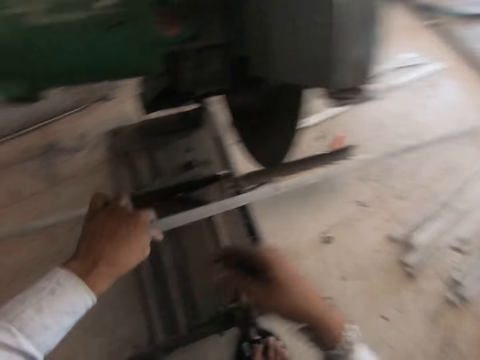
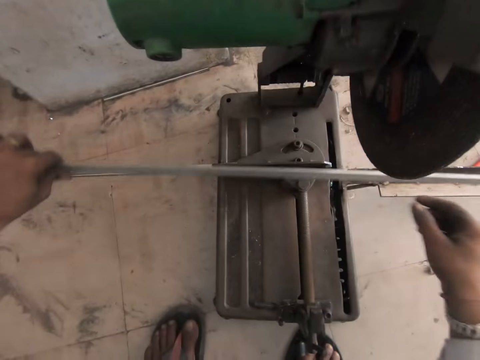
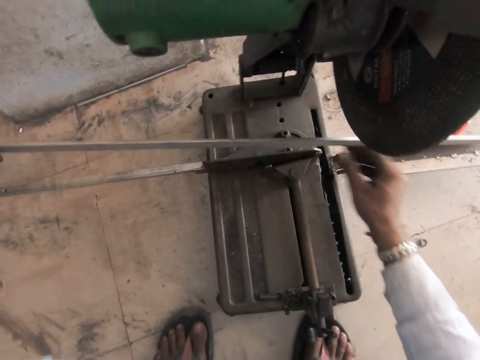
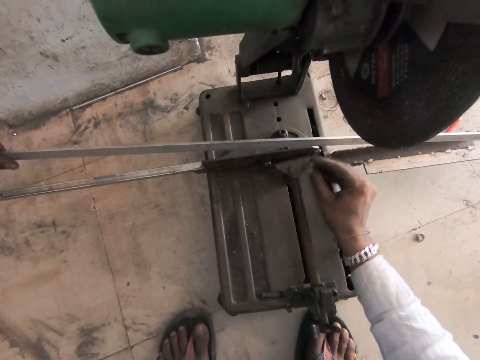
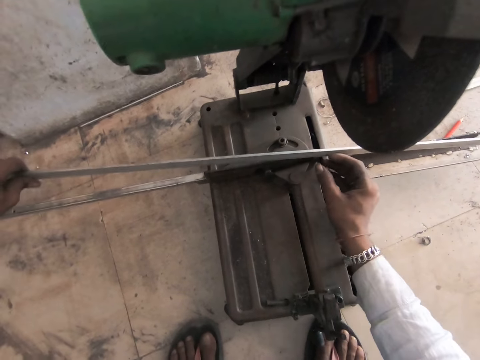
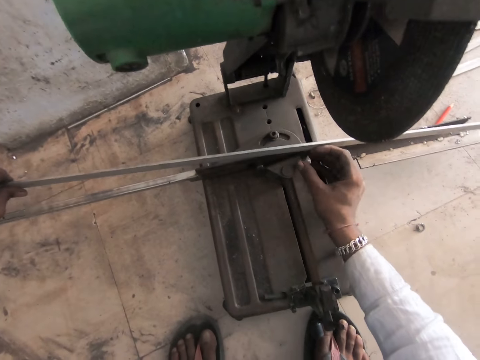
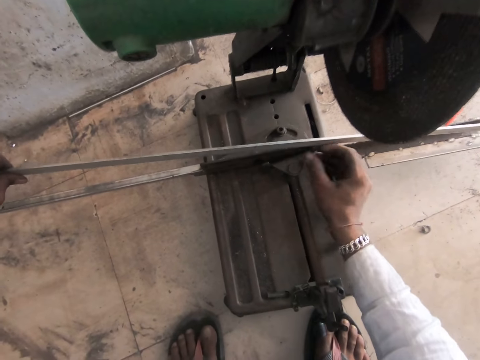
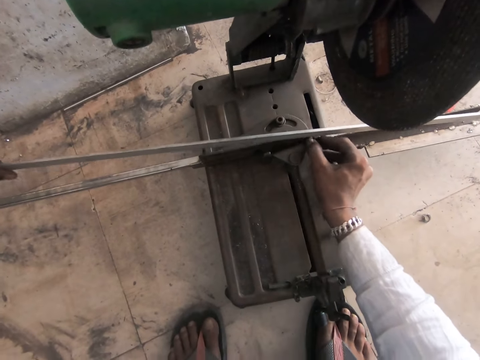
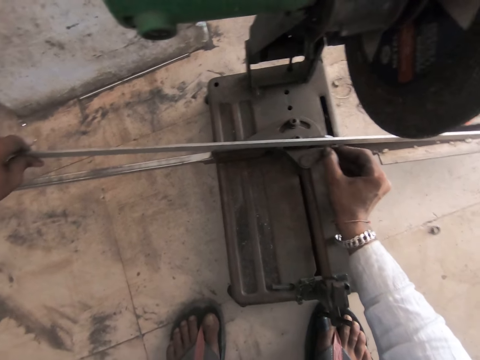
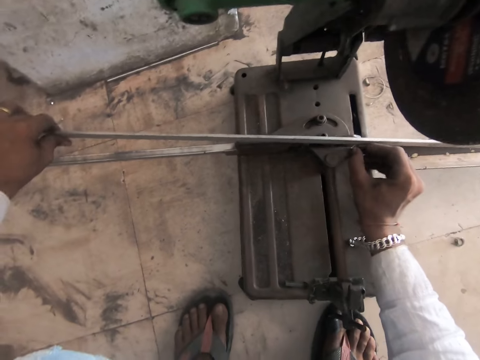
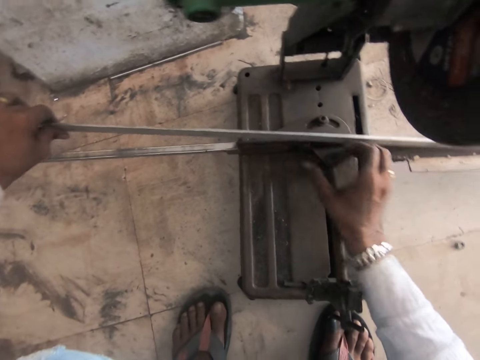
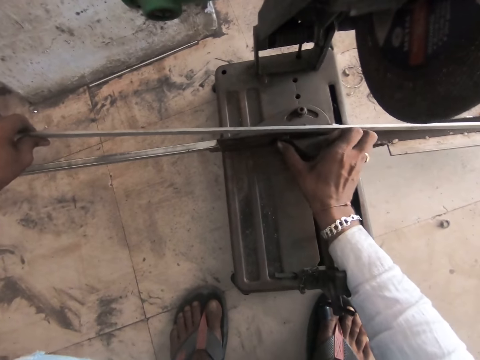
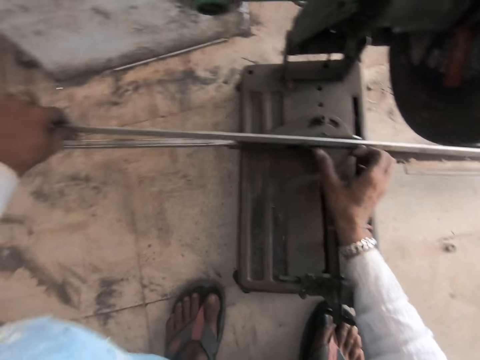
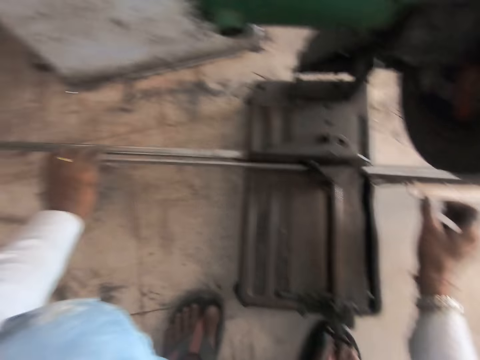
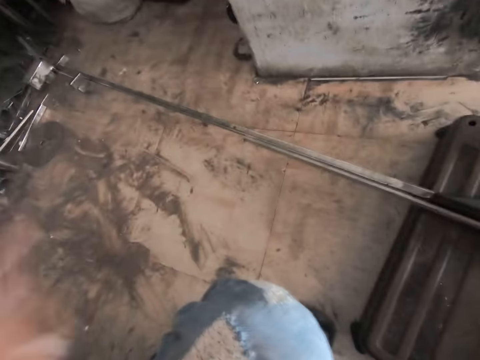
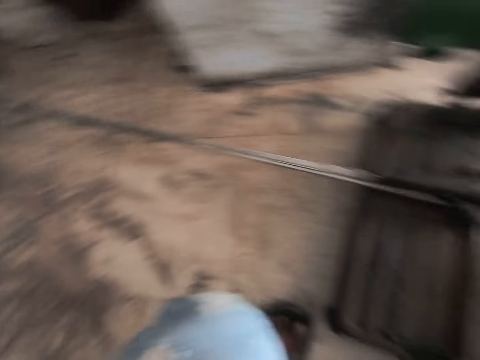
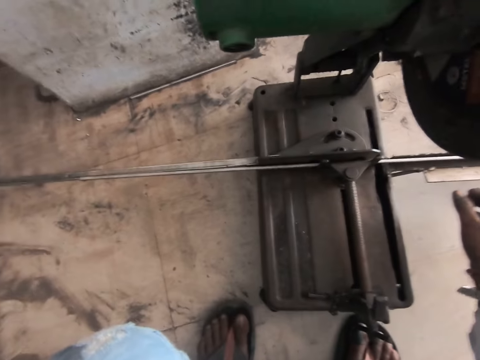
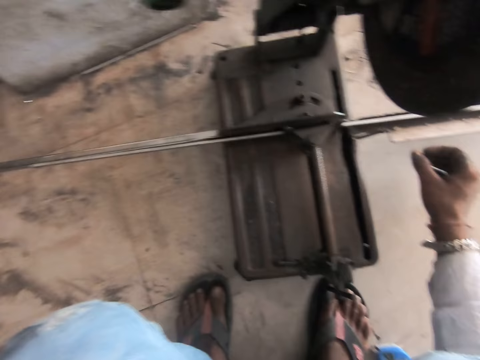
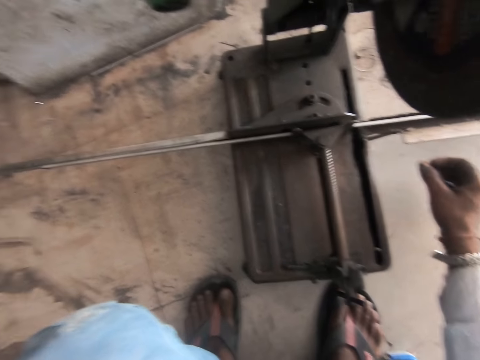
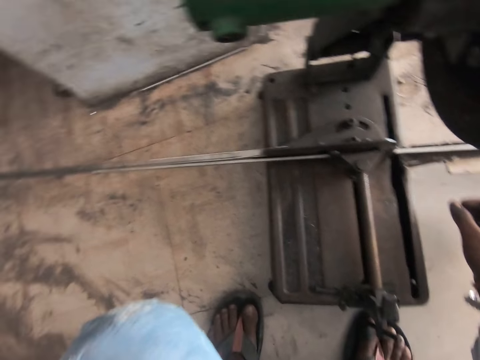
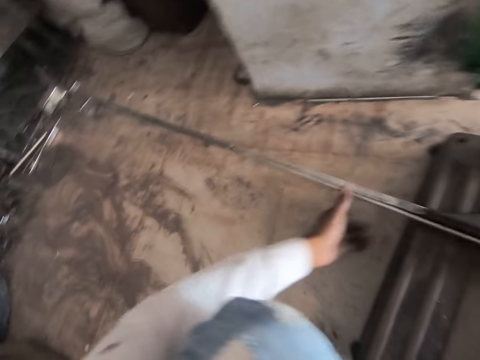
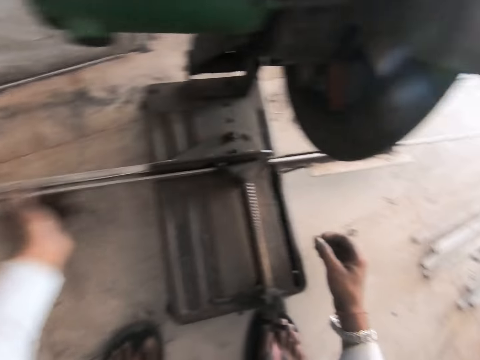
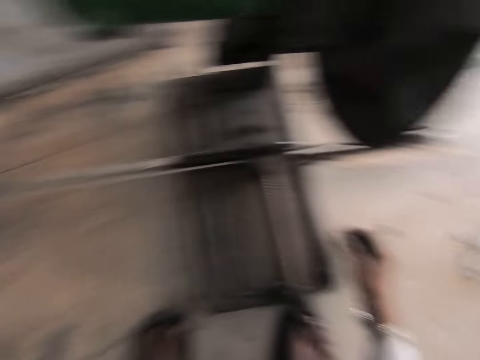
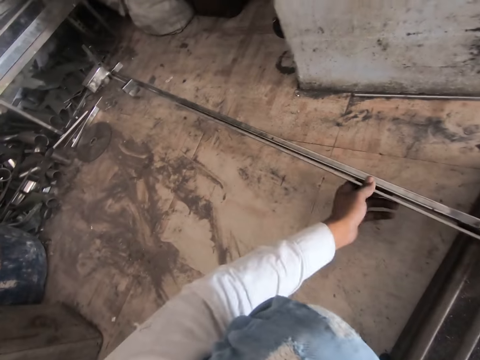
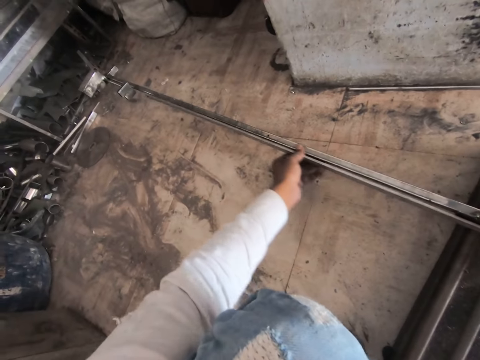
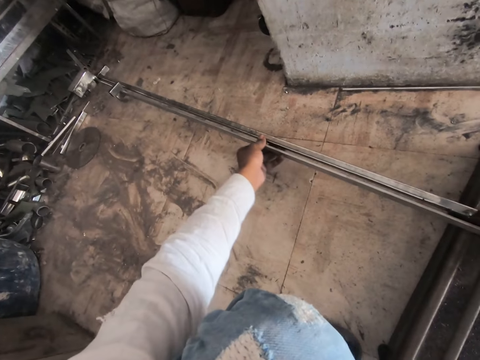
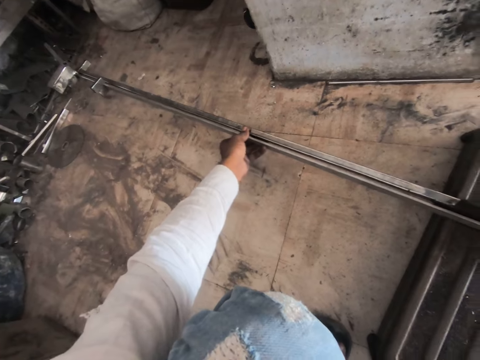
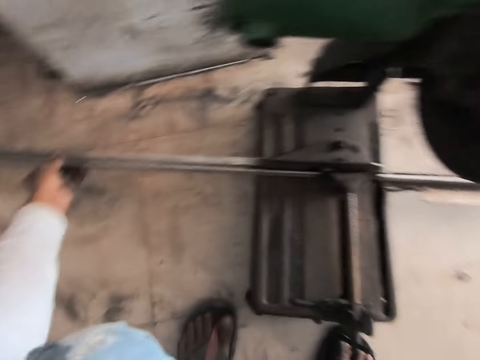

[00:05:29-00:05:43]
The camera wearer grabs a metal bar under the grinder. He moves the metal bar under the grinder. He adjusts the grinding machine. He puts the metal bar under the grinder. He raises his hand to something. He moves the metal bar under the grinder.

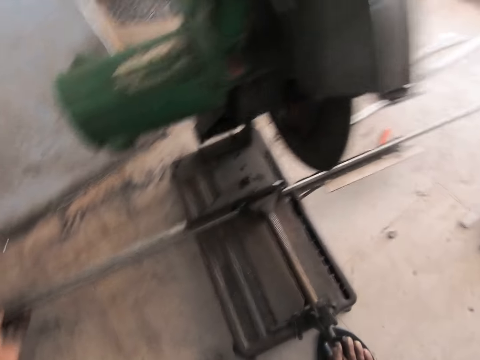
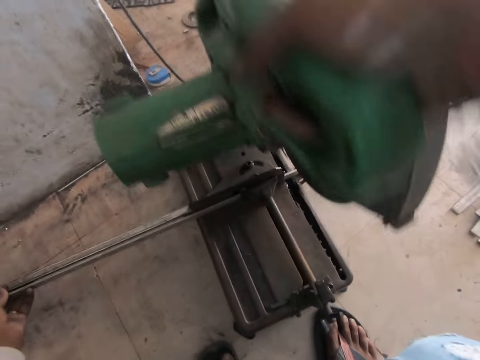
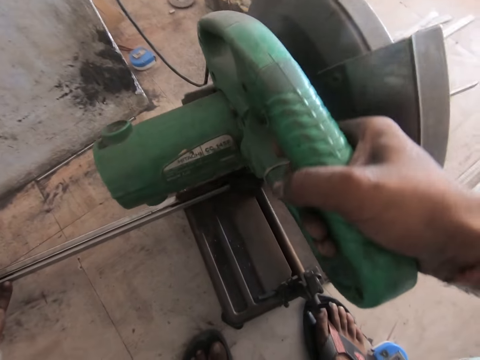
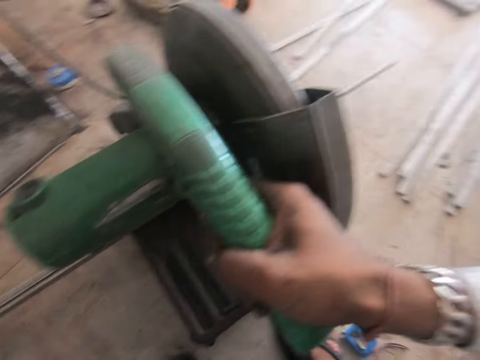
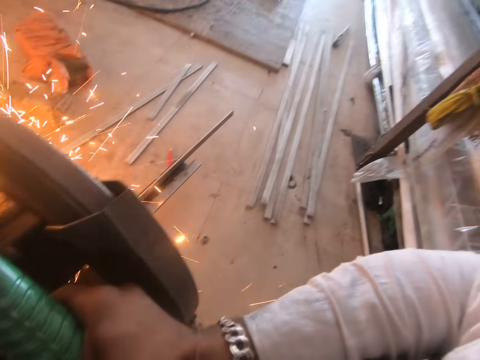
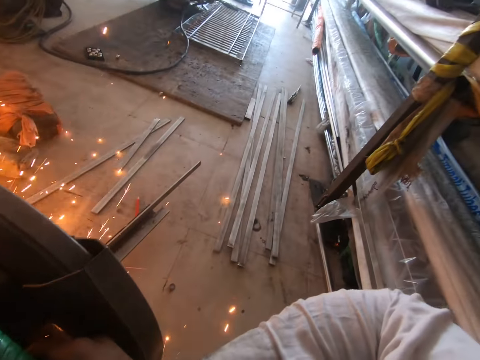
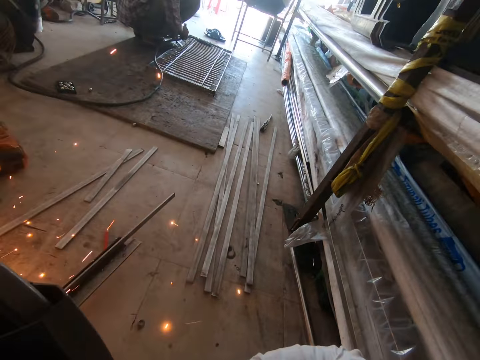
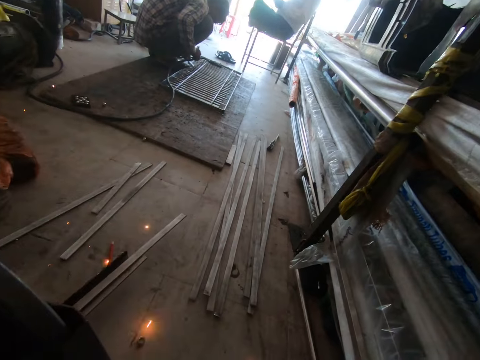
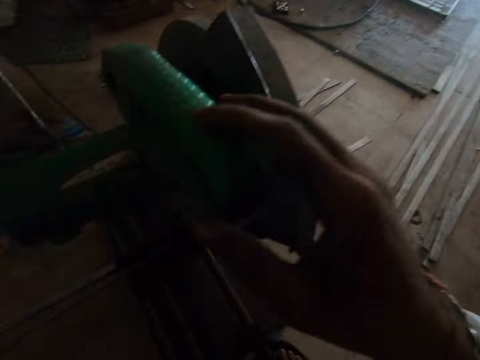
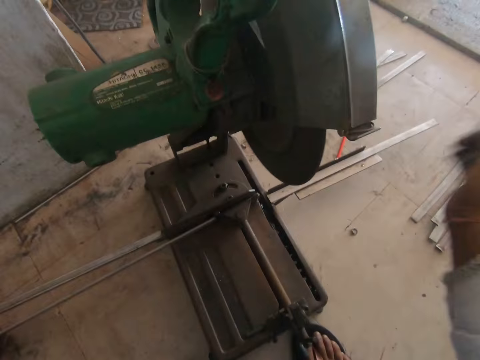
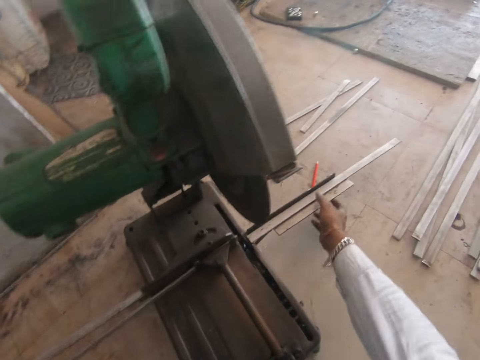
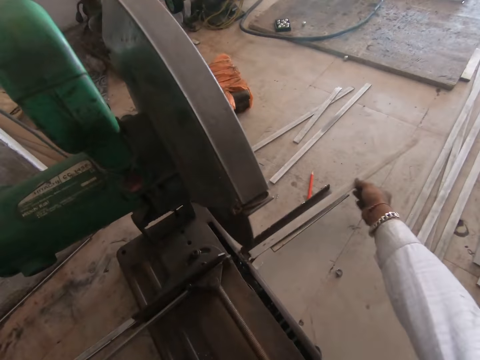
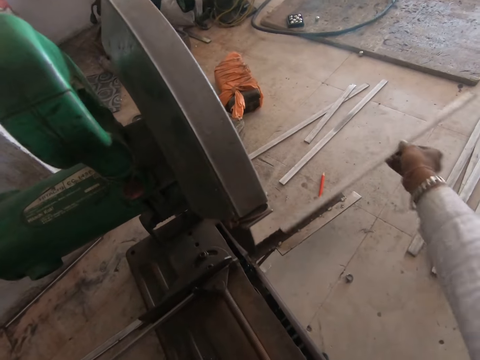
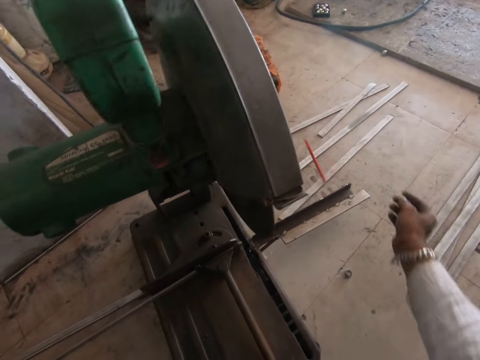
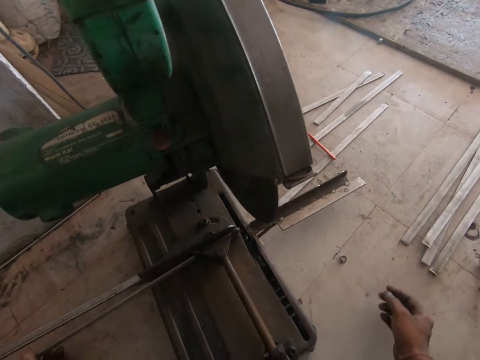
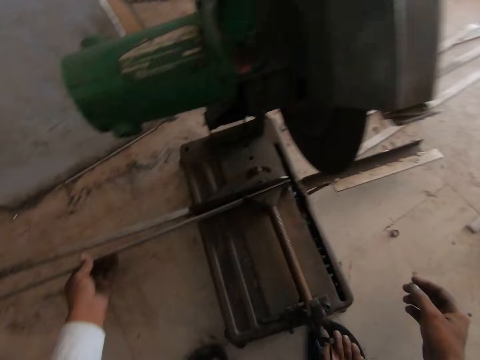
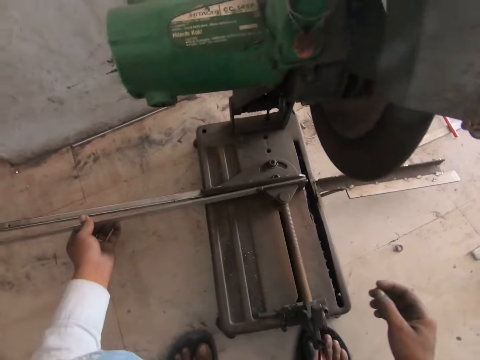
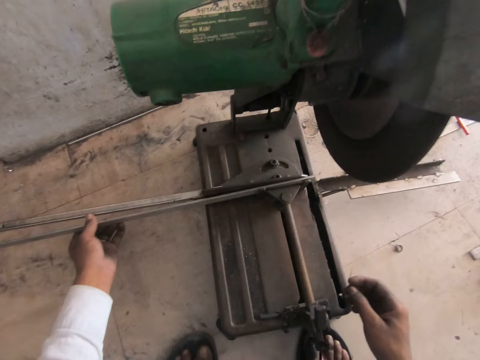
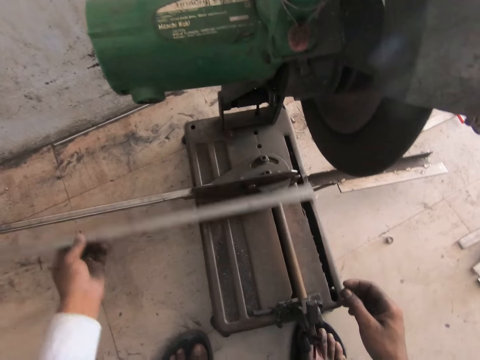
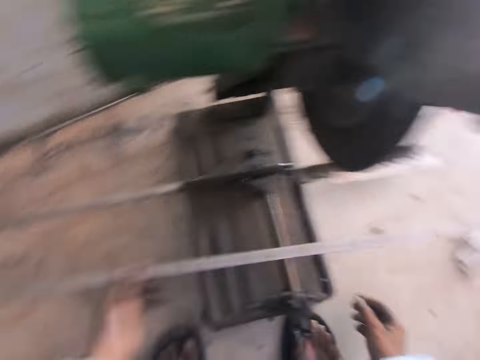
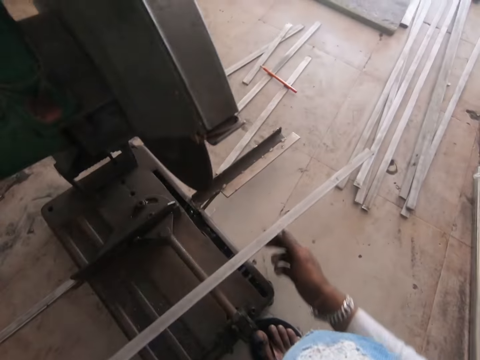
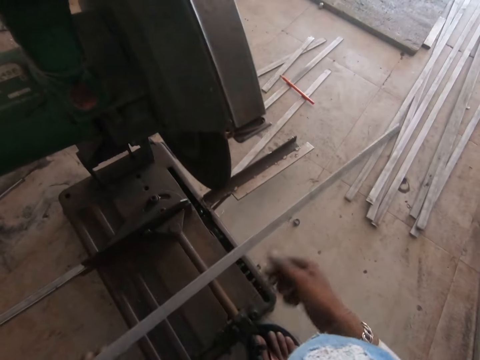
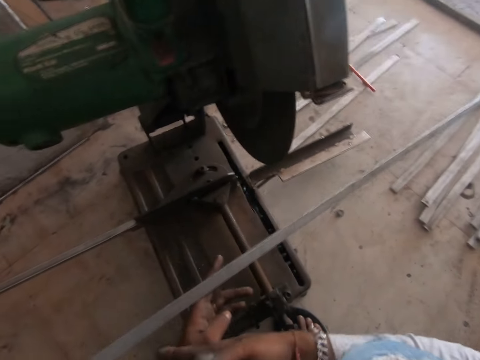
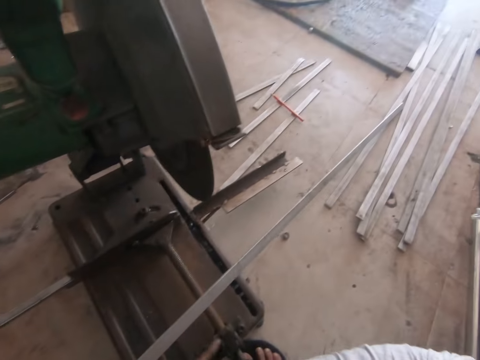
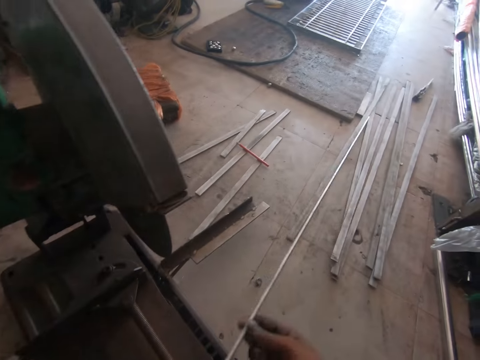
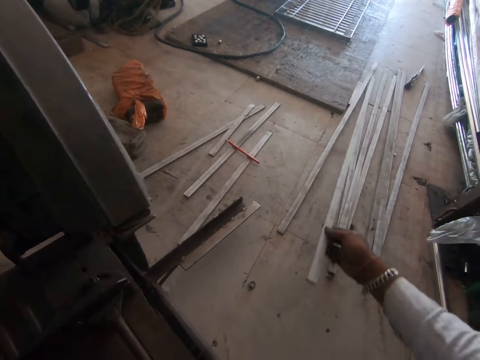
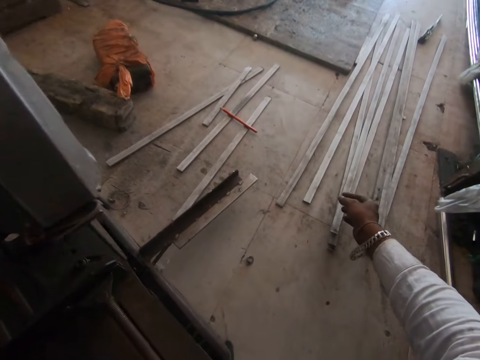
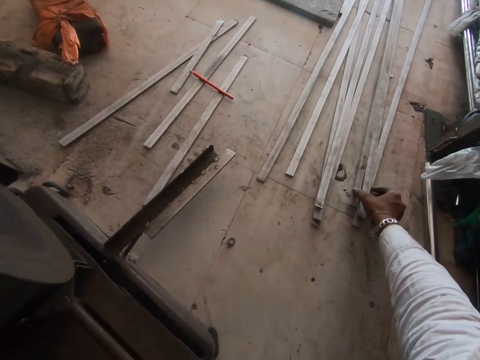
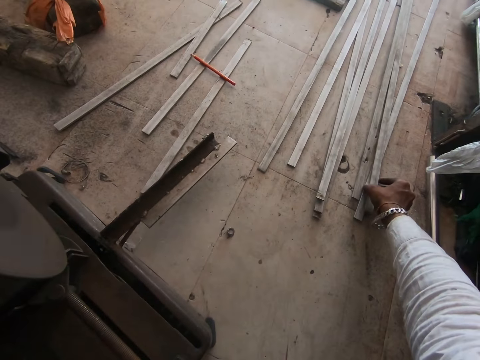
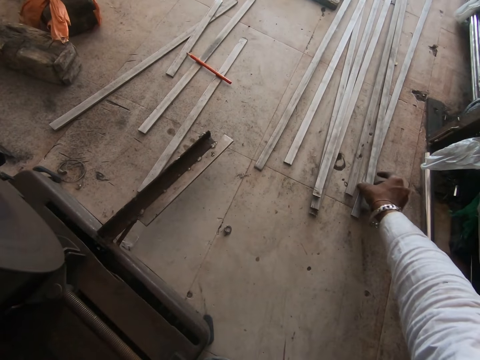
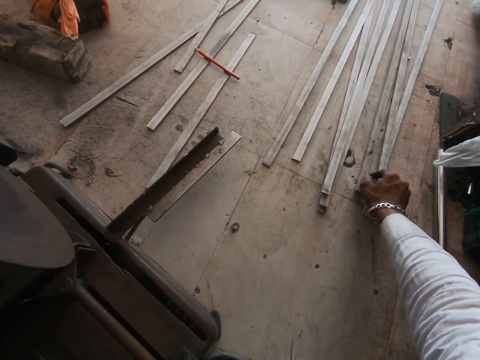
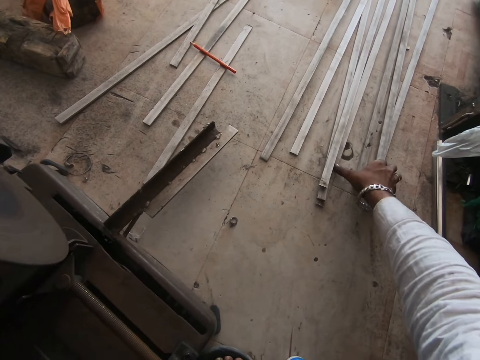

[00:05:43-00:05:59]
The camera wearer lowers the grinder to the bar. They grind the metal bar with the grinder. They let go of the grinder. They pick up the metal bar from the grinder. They drop the metal bar on the floor. They pick up the metal bar from the grinder. They hold the metal bar with both hands. They move the metal bar on the floor. They drop the metal bar on the floor. They touch the steel metals on the floor.
